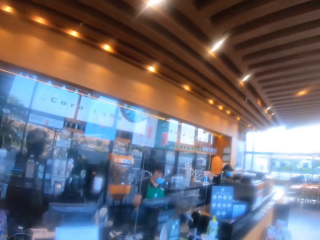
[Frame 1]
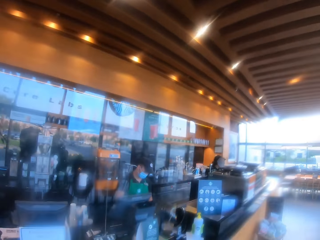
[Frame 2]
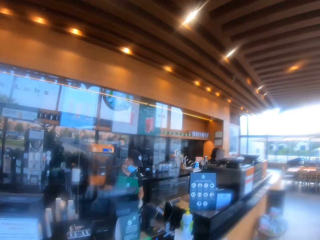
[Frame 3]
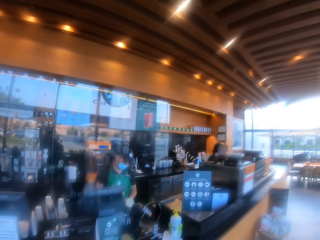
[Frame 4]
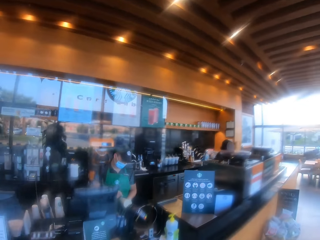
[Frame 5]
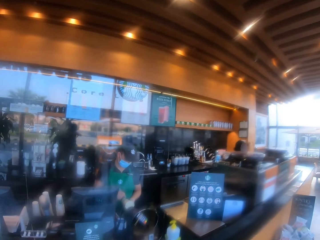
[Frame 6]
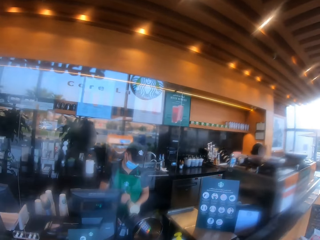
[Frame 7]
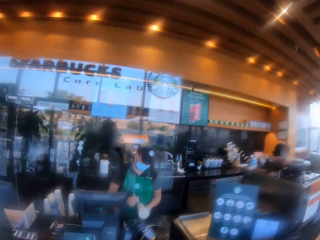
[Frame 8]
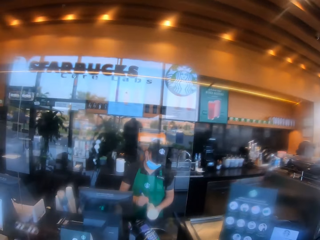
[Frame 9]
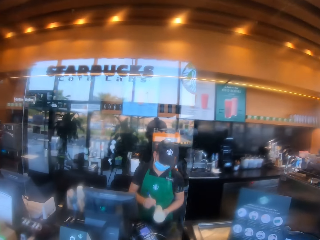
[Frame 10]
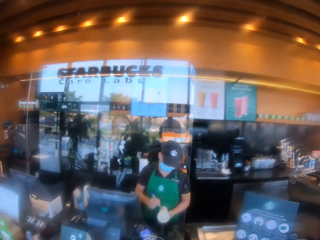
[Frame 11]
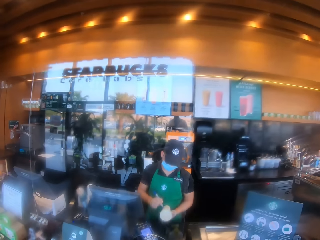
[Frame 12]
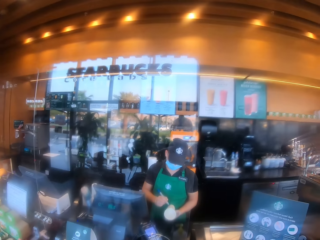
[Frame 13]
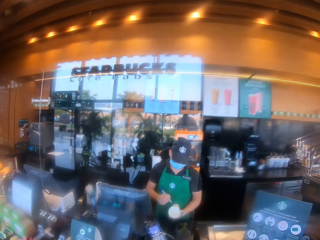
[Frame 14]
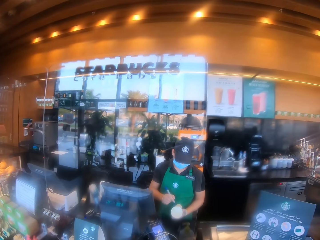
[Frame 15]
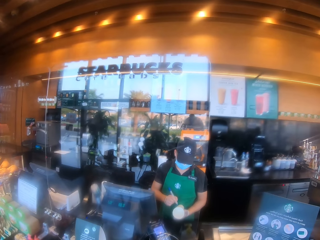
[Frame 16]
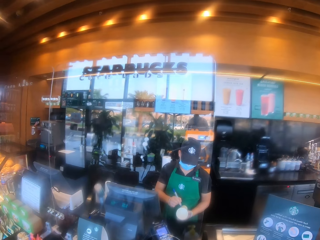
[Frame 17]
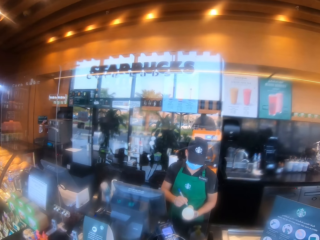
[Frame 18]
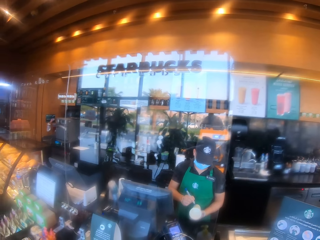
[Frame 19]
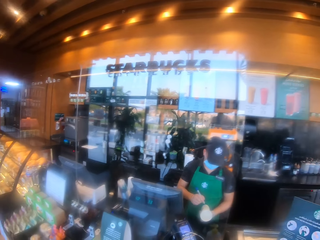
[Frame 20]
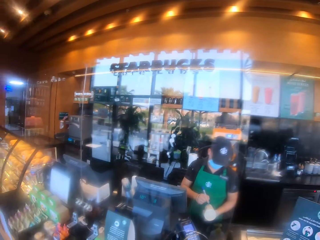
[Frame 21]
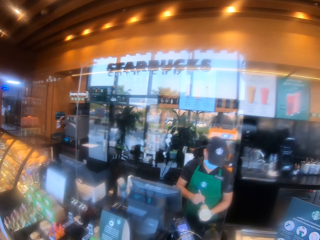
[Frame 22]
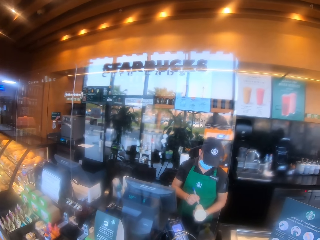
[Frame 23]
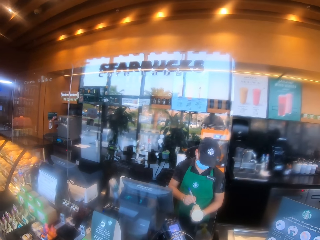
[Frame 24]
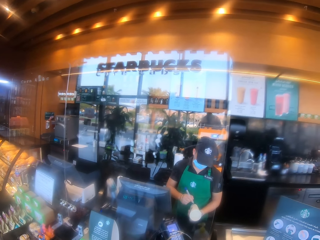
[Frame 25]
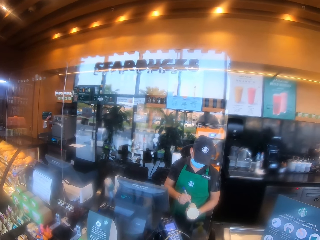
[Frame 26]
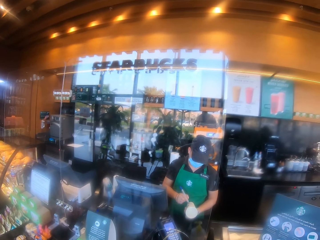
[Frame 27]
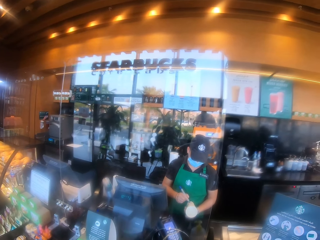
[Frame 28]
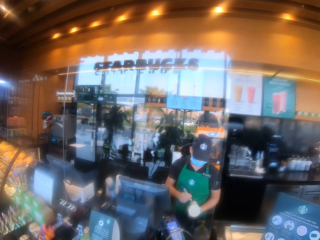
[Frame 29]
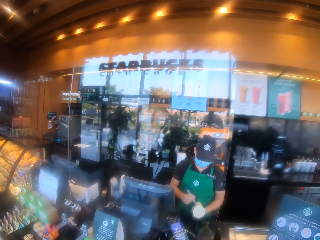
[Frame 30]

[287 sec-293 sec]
The camera wearer walks on the floor. A cashier writes on something.

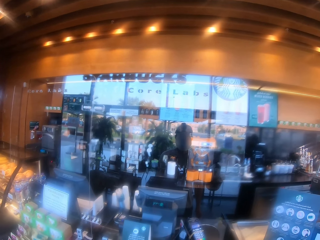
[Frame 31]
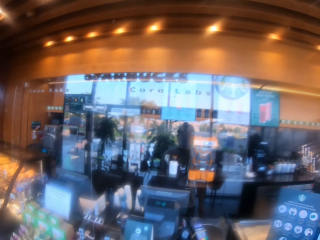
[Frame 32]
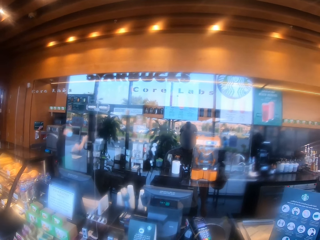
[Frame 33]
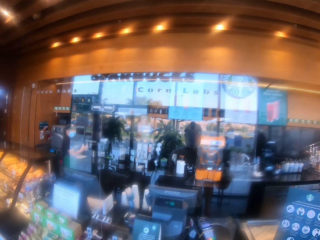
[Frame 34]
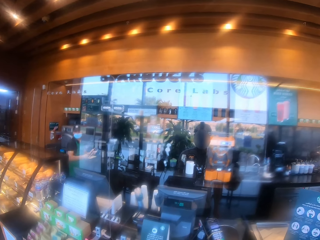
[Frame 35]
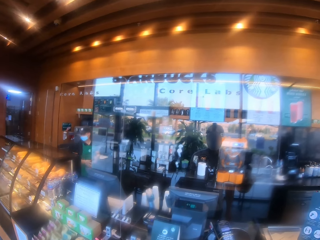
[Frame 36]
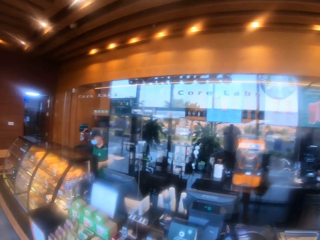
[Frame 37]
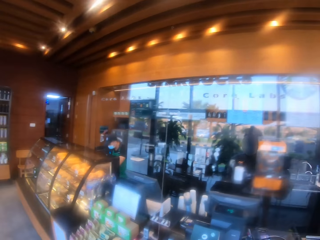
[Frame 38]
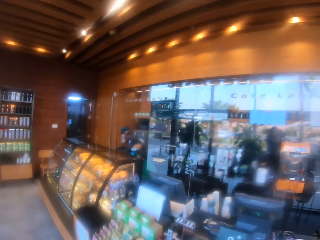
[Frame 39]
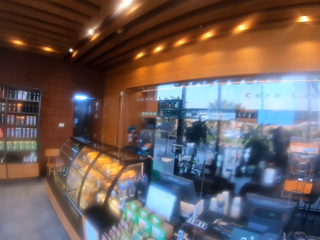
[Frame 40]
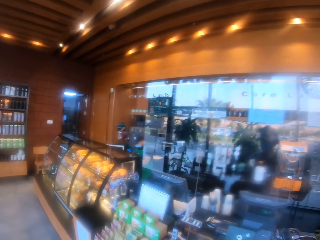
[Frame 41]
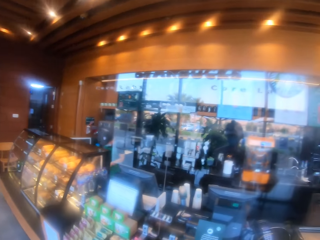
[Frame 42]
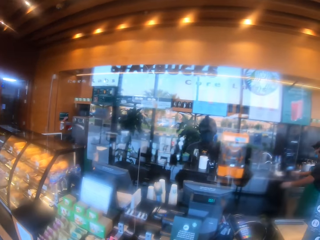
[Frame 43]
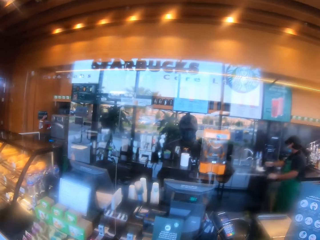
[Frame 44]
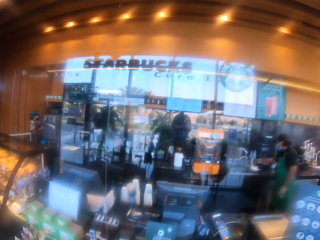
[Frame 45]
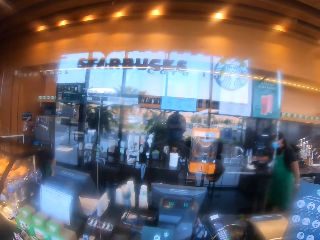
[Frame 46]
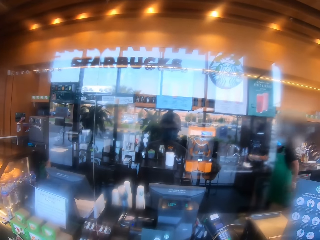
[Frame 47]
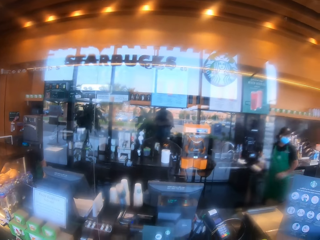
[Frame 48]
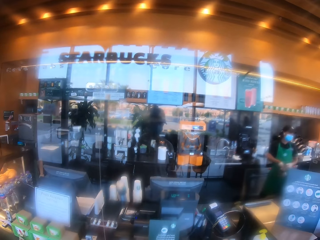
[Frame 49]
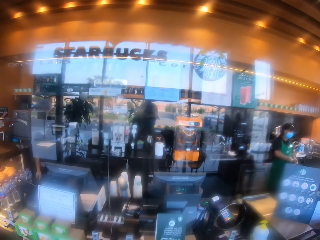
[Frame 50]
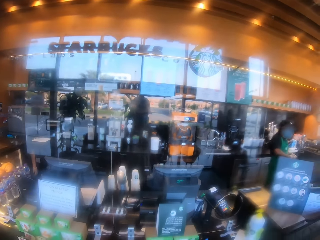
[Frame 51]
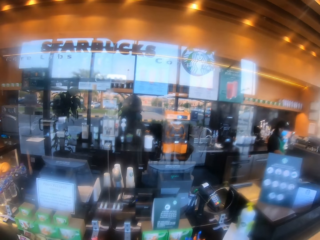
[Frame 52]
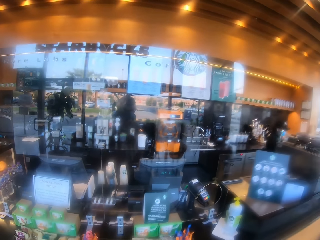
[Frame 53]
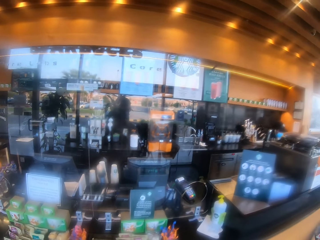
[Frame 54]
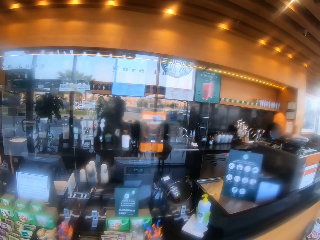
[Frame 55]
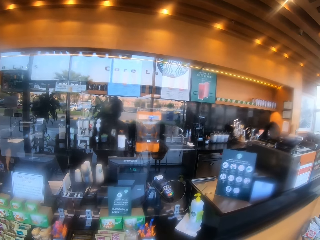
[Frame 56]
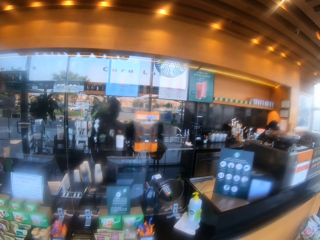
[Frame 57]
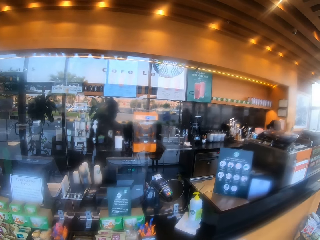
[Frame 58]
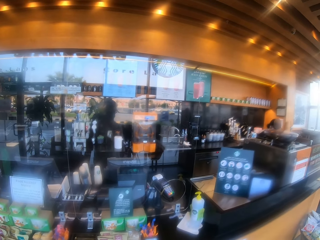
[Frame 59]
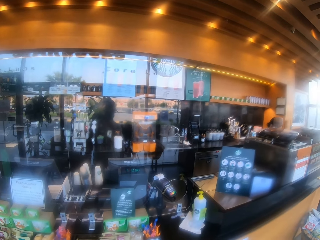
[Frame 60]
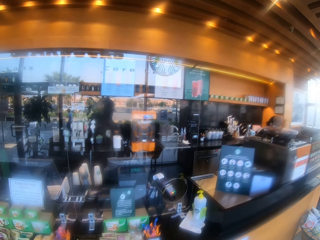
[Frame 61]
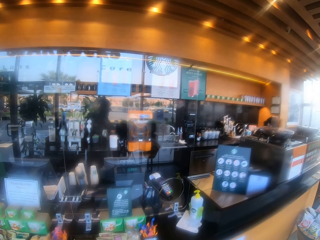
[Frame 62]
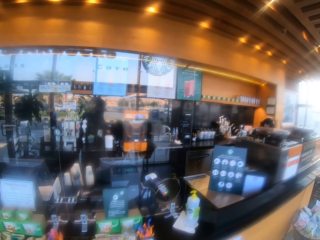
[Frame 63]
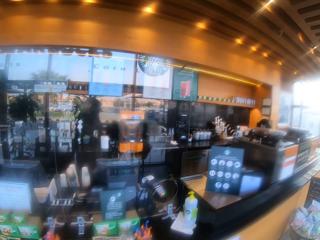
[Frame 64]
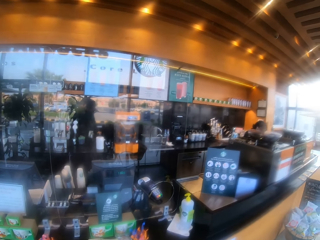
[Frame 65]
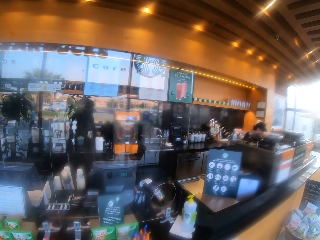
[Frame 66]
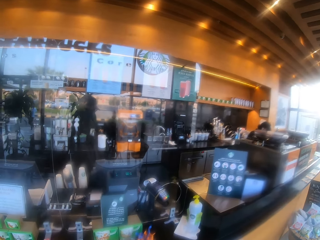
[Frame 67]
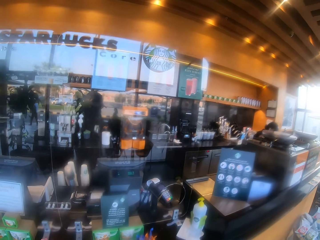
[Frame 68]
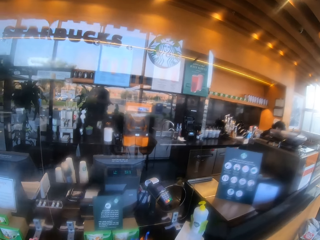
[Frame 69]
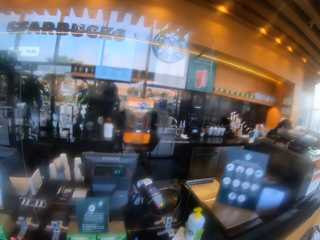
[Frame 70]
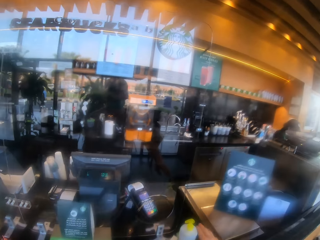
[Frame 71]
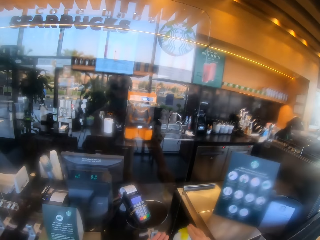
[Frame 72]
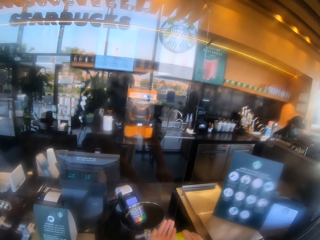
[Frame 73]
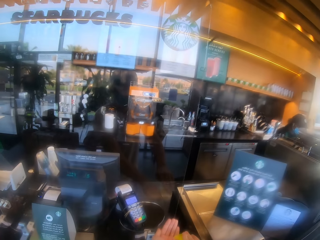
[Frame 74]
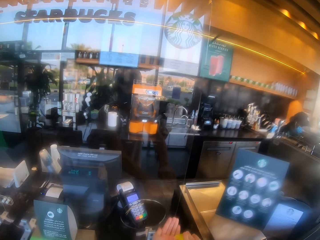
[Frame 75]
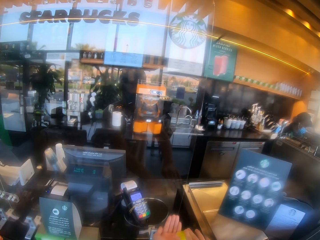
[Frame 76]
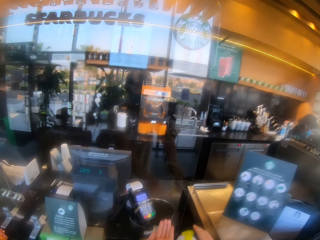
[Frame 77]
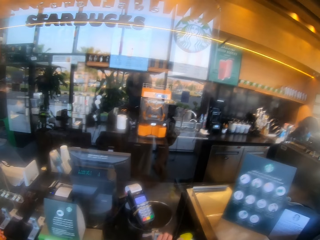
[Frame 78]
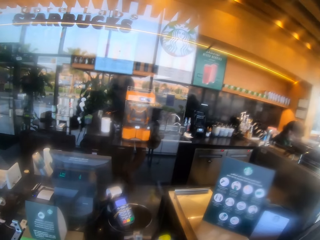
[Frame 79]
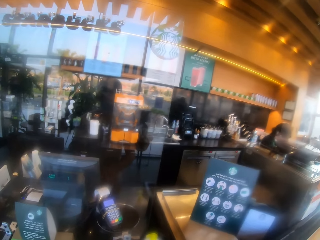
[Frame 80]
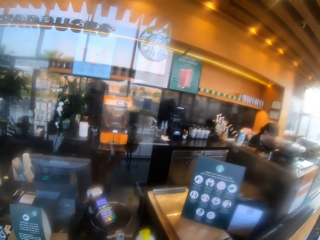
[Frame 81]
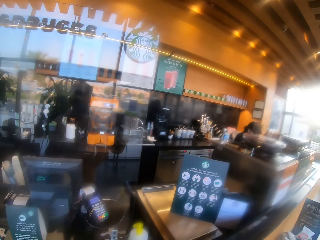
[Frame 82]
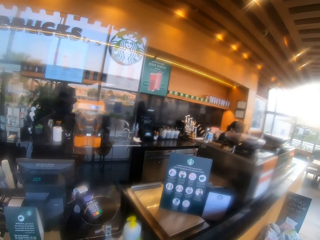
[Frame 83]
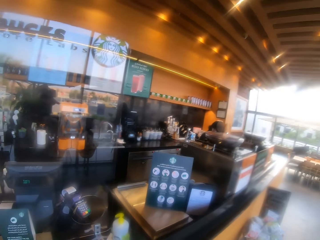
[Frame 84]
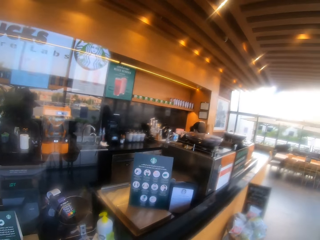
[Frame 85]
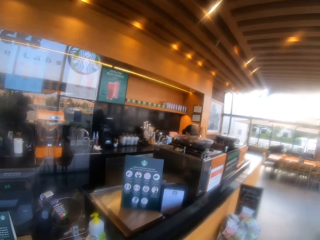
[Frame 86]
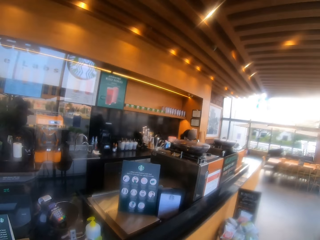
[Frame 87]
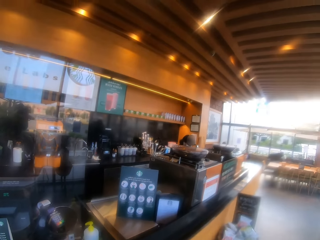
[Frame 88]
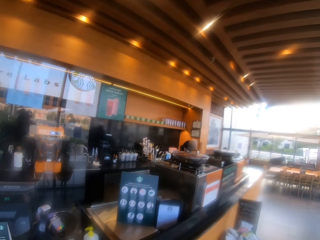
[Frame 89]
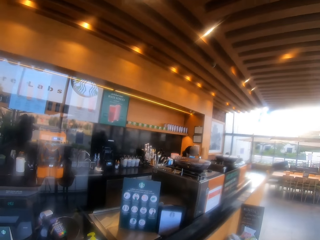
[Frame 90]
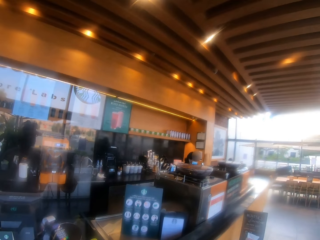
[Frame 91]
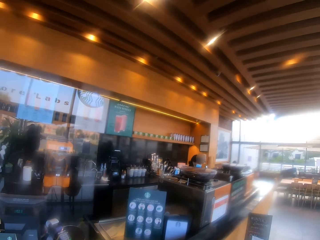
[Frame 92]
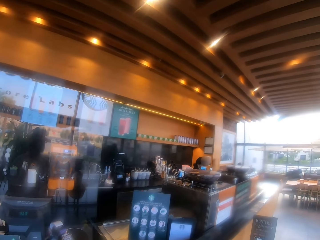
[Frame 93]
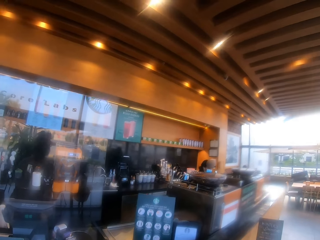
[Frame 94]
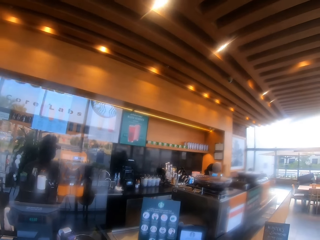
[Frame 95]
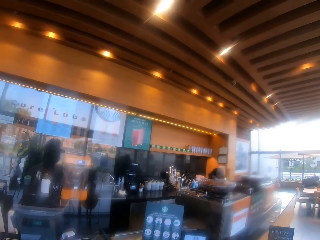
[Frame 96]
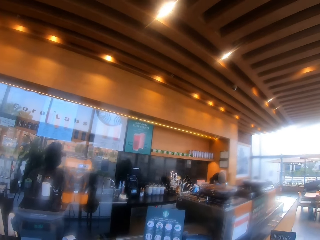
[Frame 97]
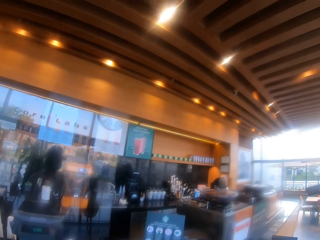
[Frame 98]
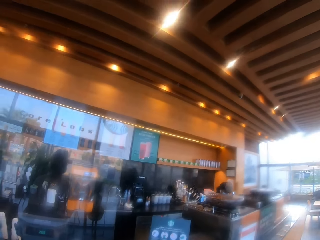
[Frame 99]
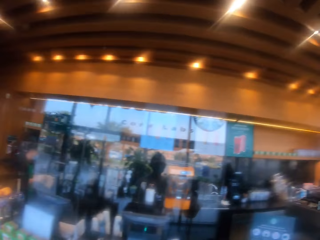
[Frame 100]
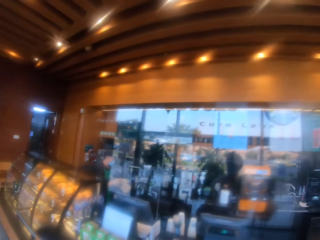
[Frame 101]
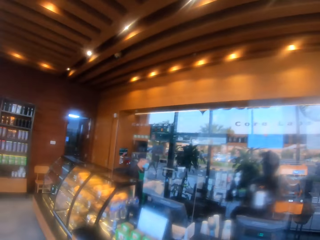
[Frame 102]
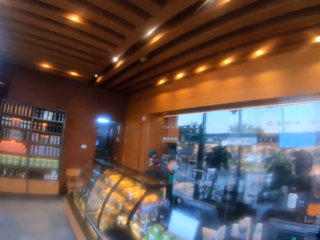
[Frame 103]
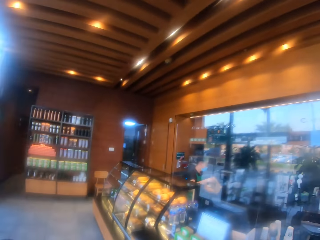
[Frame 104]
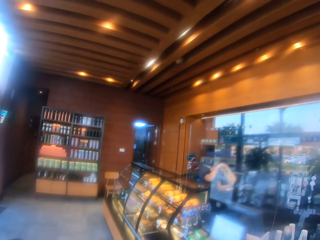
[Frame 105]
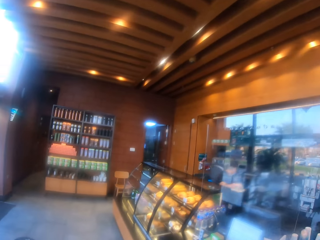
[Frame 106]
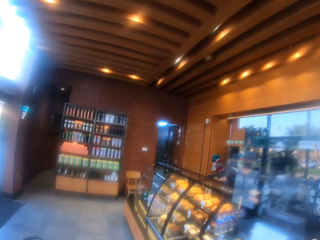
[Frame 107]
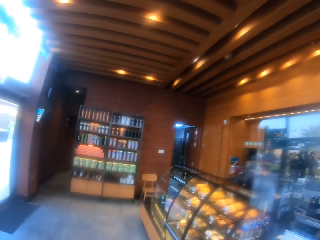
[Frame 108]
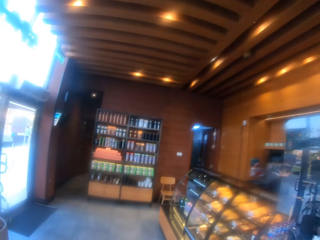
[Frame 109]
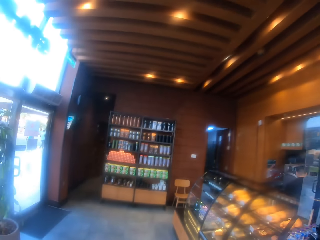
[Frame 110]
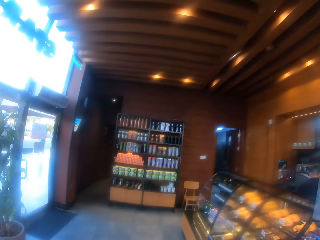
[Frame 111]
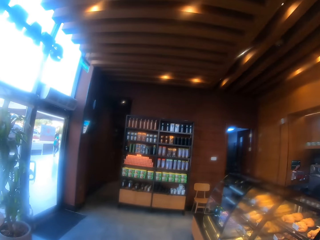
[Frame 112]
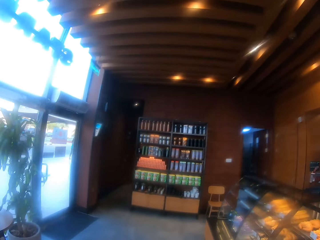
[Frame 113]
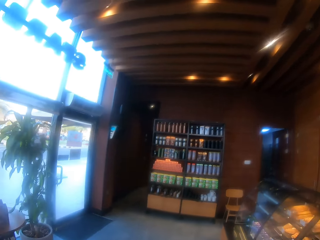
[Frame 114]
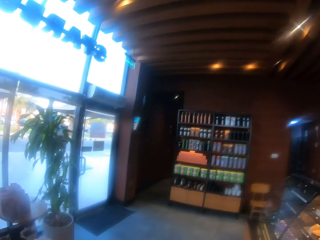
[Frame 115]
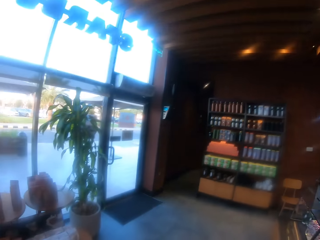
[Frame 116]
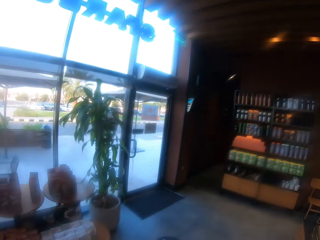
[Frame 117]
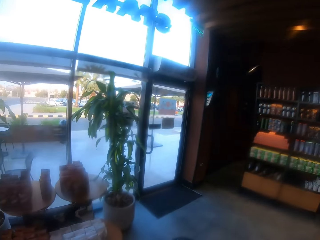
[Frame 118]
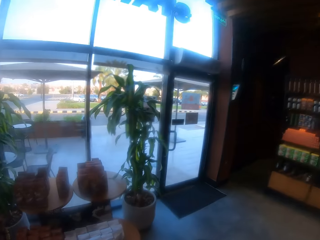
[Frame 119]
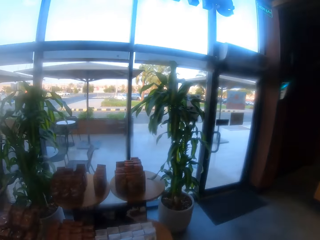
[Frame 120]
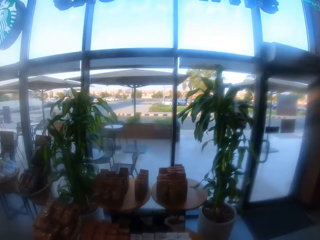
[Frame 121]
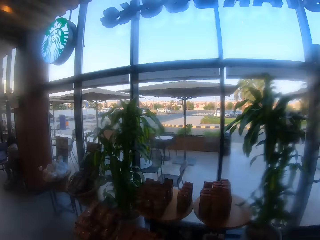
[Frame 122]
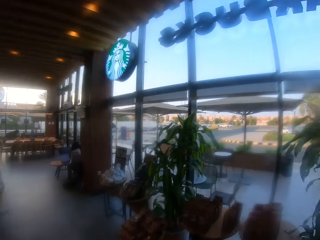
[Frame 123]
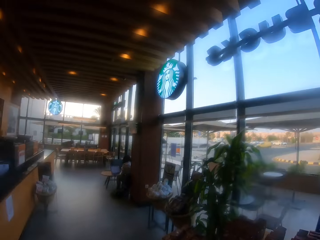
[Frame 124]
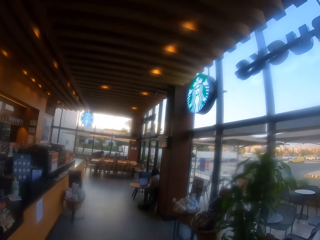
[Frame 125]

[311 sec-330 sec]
A cashier opens the display chiller. Another cashier picks something on the counter. The other cashier walks on the floor. The camera wearer sanitizes his hands. He looks around.
